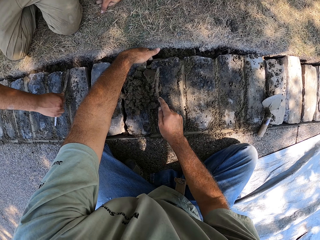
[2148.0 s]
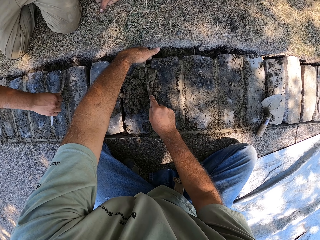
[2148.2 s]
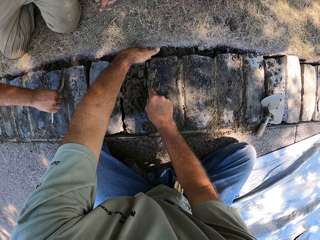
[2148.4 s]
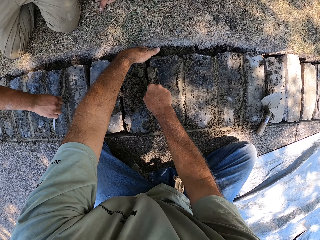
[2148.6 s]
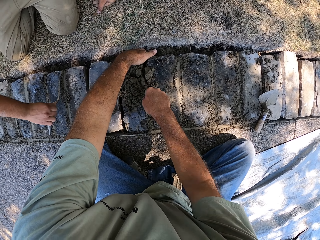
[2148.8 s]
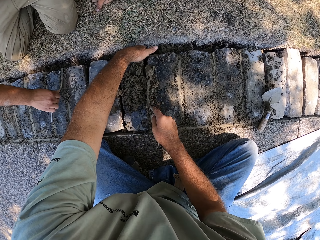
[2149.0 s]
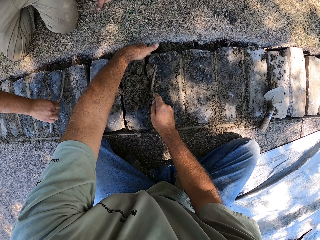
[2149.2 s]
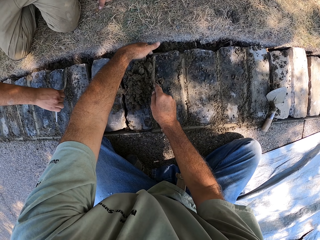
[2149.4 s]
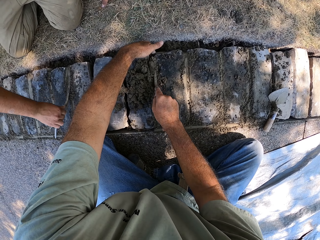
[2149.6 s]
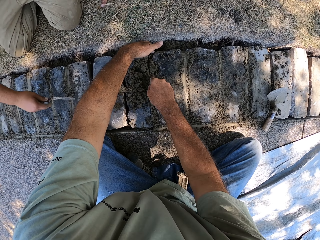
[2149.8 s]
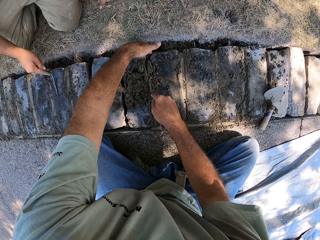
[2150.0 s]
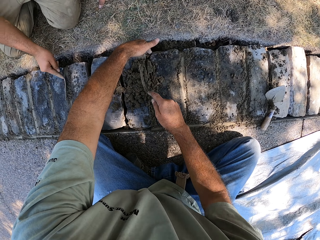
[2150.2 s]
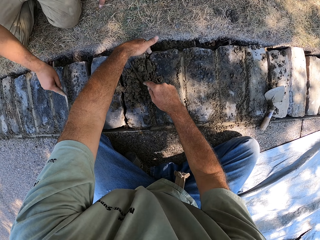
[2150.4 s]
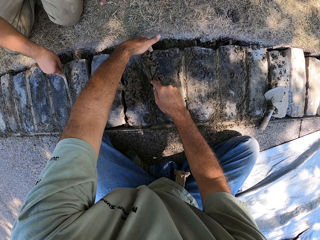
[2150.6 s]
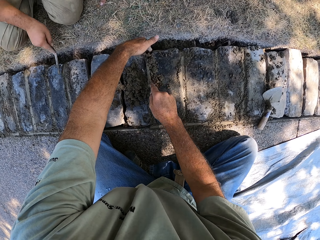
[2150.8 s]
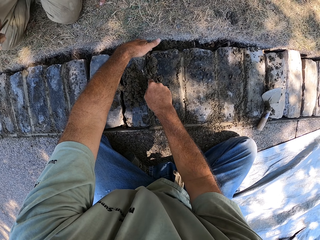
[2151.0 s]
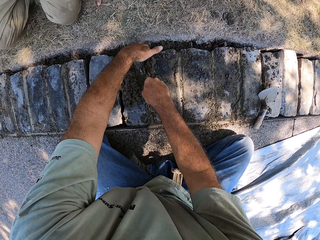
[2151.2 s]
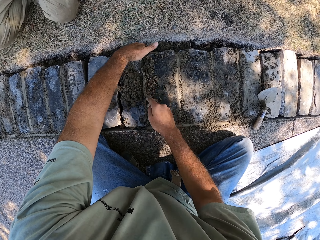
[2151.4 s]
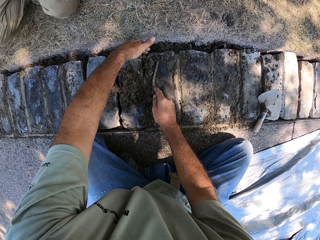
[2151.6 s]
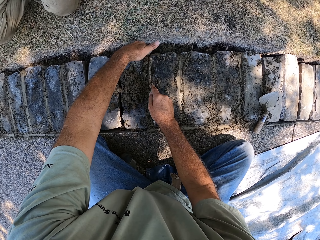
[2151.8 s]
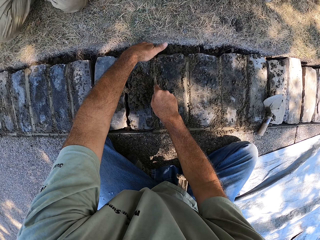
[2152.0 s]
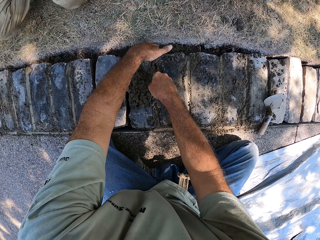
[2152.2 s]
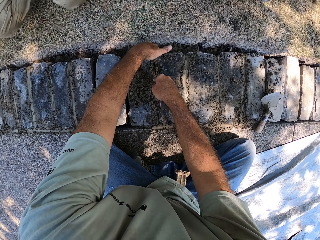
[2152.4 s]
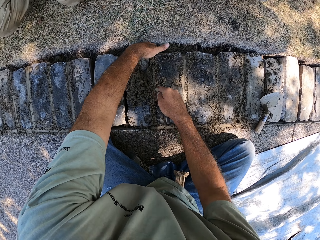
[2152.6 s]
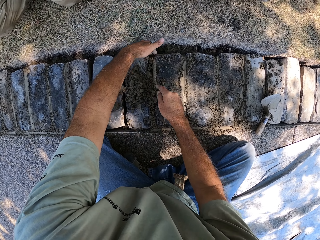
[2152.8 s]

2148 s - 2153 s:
The camera wearer levels the concrete.

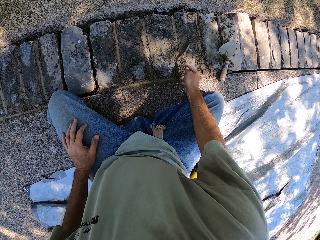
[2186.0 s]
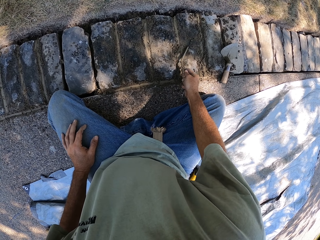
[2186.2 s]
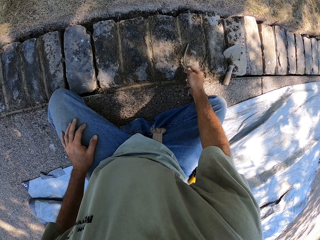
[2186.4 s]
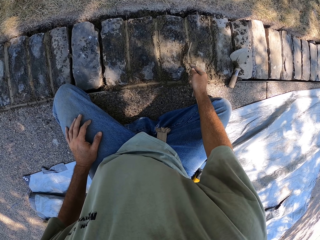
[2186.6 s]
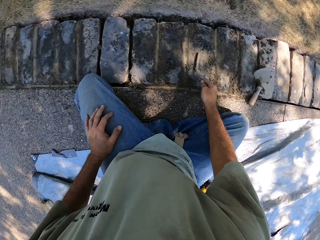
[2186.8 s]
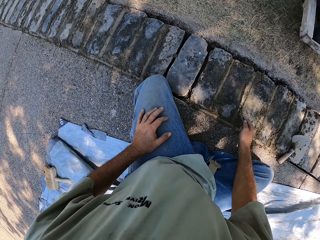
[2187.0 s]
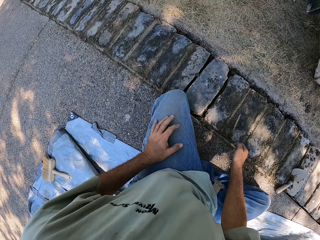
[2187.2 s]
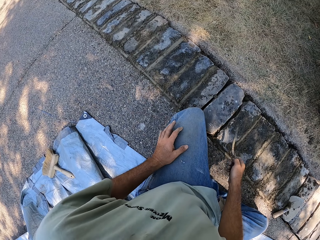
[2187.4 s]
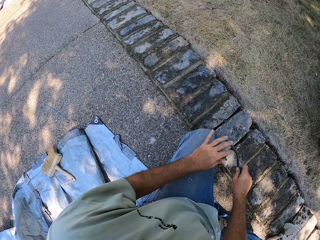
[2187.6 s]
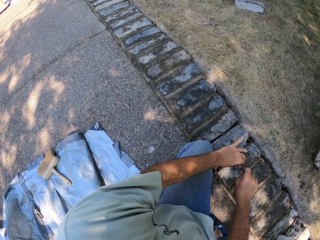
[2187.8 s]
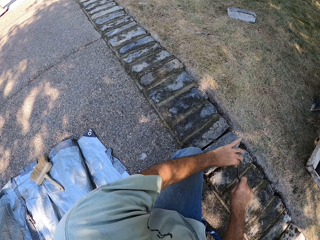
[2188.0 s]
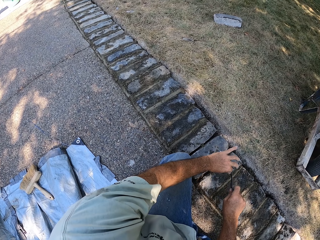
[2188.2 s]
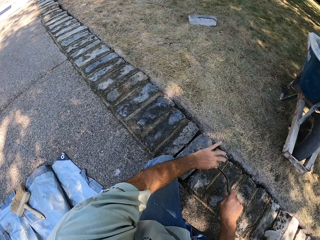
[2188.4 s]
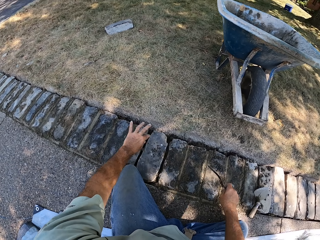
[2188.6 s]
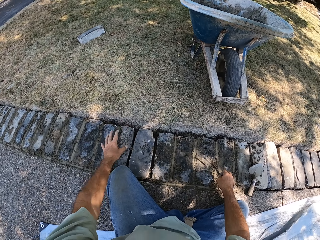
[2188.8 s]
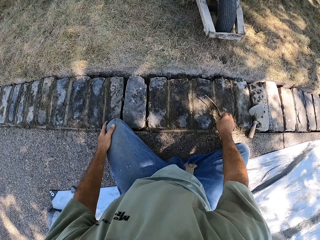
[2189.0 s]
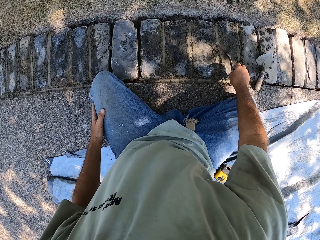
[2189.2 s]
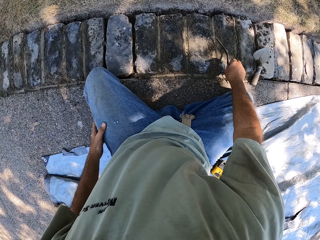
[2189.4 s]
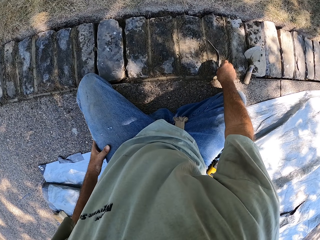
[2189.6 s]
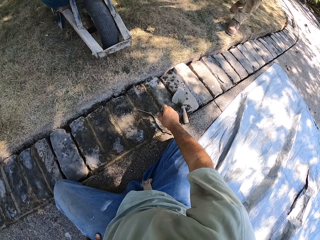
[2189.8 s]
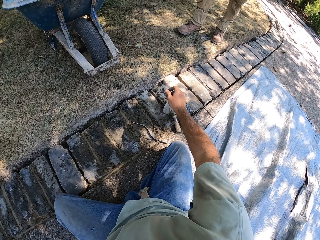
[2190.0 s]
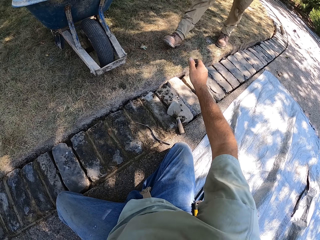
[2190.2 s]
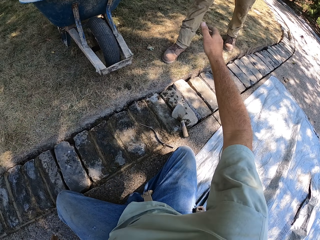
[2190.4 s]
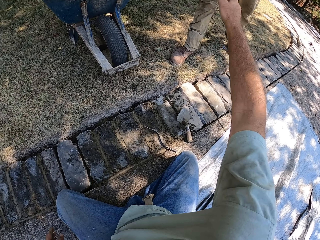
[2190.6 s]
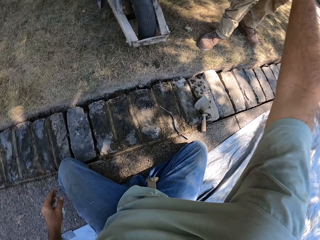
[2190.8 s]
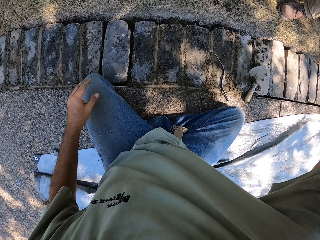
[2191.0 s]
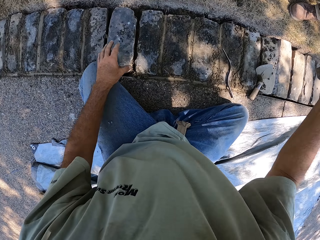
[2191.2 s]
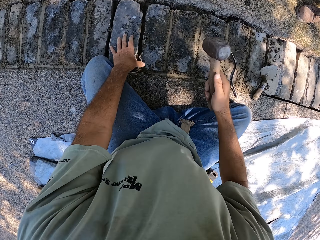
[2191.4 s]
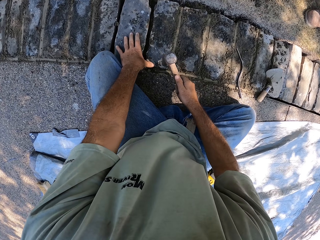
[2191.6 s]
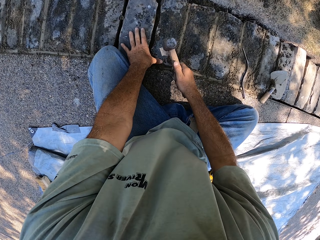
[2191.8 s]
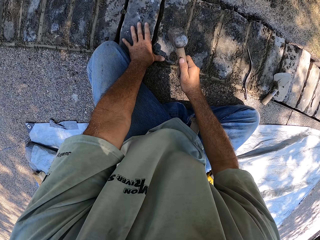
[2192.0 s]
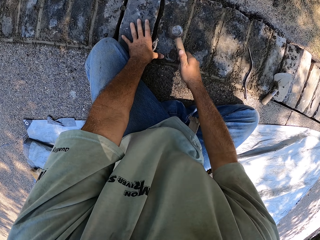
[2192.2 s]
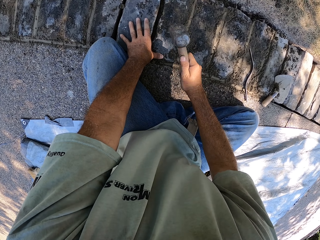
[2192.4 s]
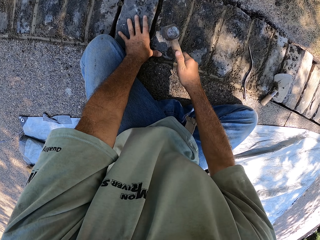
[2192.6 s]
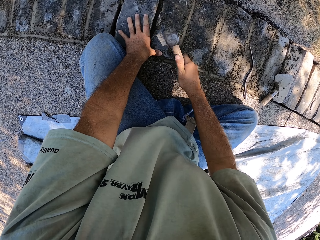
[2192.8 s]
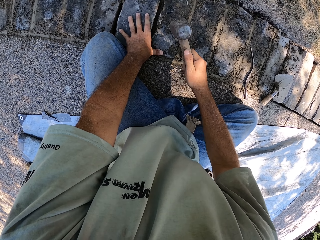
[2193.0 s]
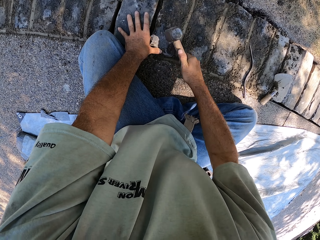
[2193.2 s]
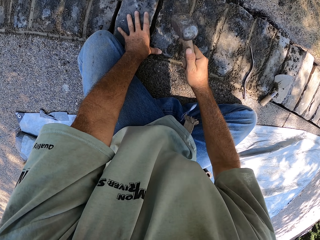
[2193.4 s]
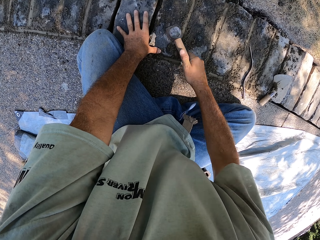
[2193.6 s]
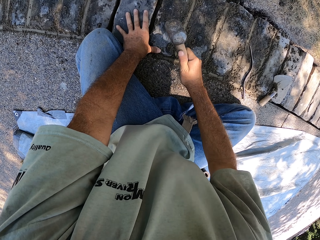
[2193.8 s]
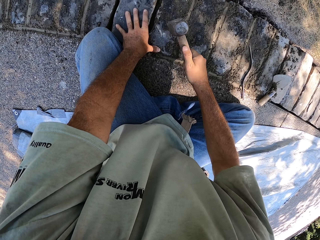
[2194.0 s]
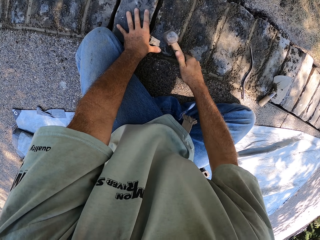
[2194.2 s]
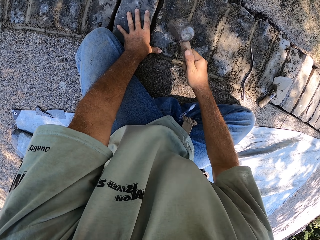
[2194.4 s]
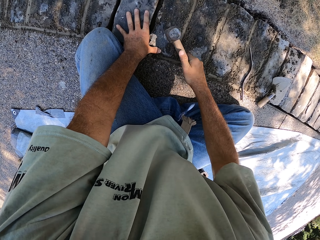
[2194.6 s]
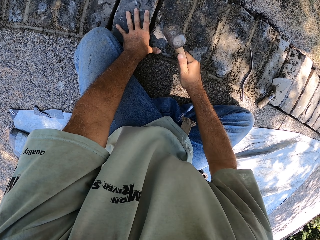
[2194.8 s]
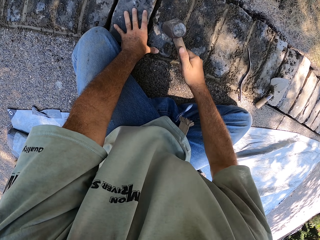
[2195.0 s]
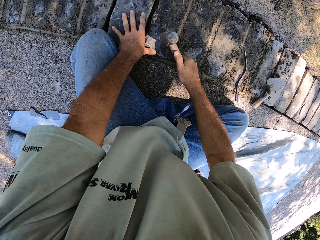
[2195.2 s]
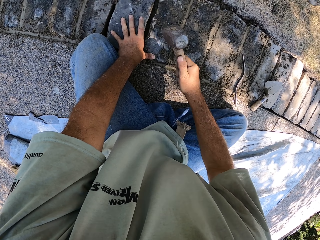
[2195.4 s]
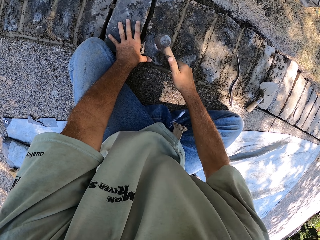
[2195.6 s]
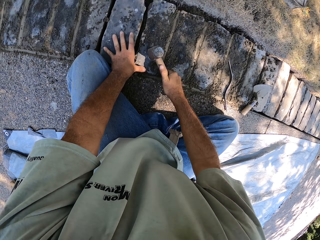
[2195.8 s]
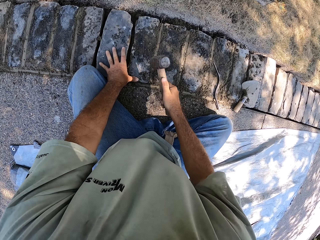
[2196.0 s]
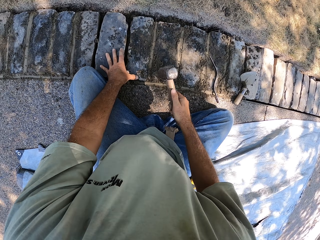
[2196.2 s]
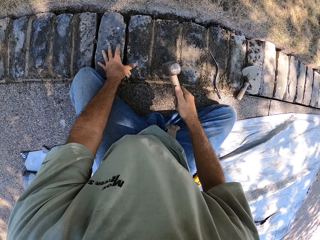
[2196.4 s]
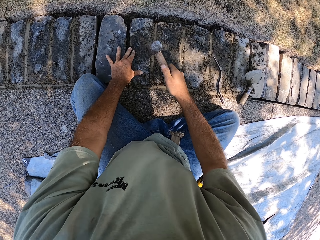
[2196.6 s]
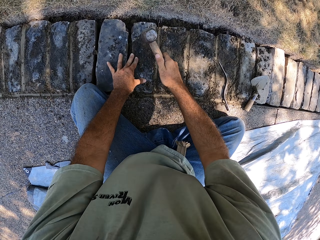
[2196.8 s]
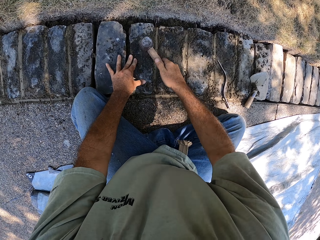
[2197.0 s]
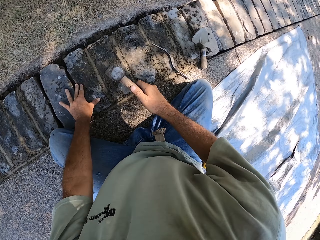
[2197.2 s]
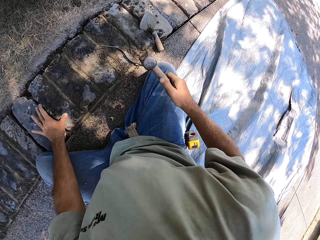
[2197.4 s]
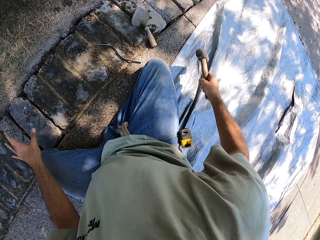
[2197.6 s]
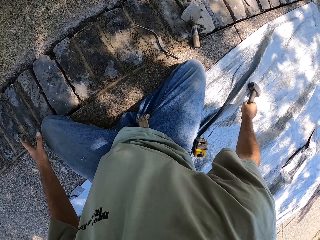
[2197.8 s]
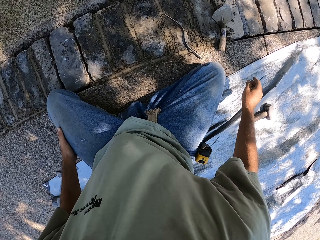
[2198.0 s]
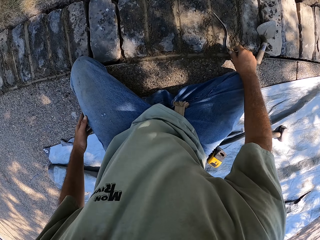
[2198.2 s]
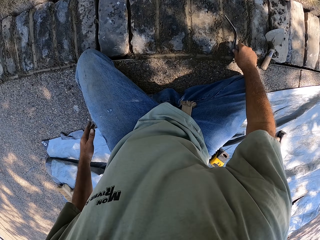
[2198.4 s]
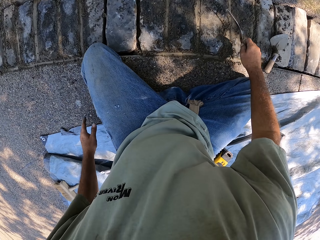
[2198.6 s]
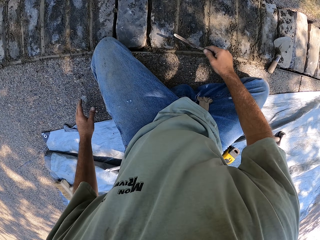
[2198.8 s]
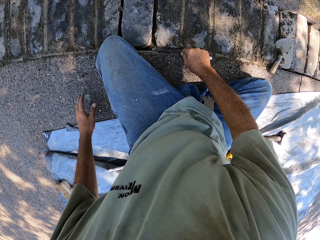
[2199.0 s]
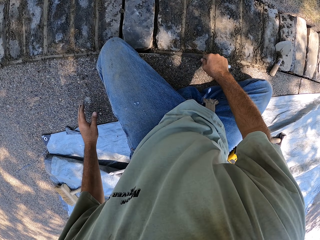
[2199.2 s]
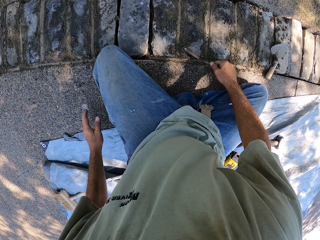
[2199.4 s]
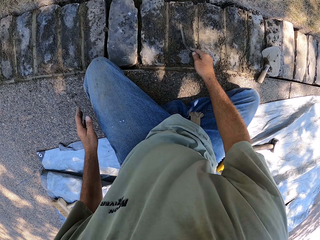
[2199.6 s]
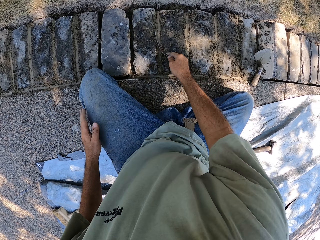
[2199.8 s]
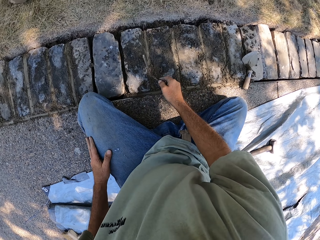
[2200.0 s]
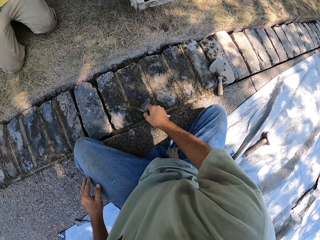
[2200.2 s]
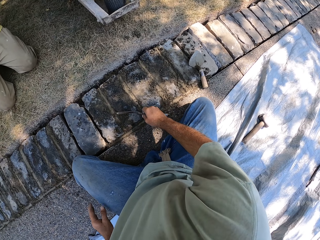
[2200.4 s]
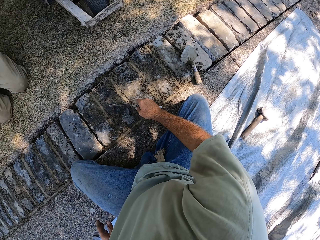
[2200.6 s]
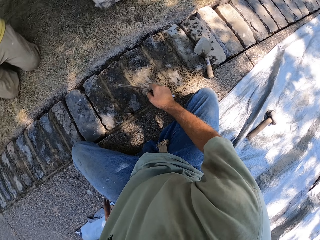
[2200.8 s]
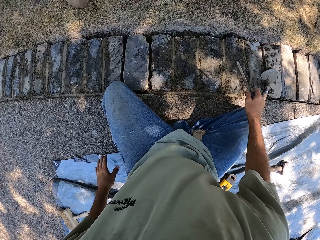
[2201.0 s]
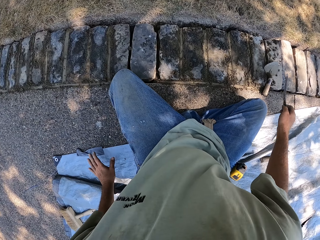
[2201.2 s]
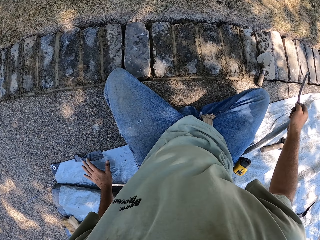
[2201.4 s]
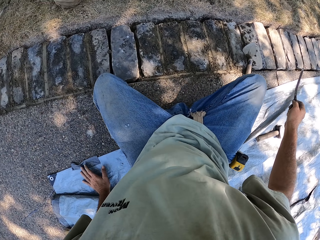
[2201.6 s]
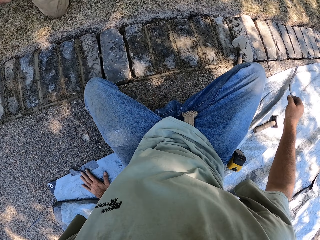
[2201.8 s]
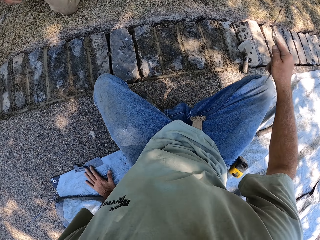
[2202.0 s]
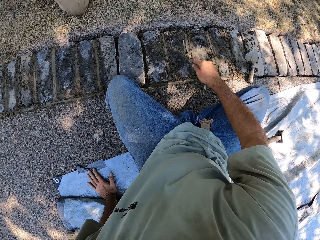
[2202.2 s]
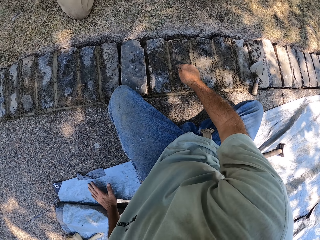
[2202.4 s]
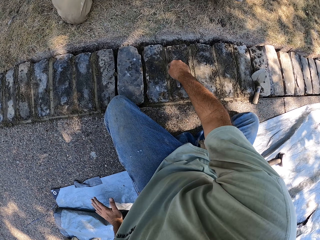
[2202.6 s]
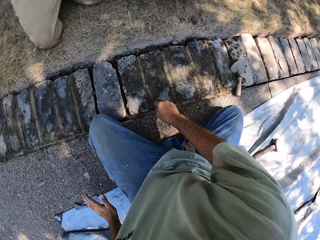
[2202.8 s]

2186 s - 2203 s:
The camera wearer wipes the jointer and drops the jointer. A person hands the camera wearer a hammer. The camera wearer hammers the brick using the hammer. They put the hammer on the ground, pick up the jointer, and level the concrete on the basement foundation.
